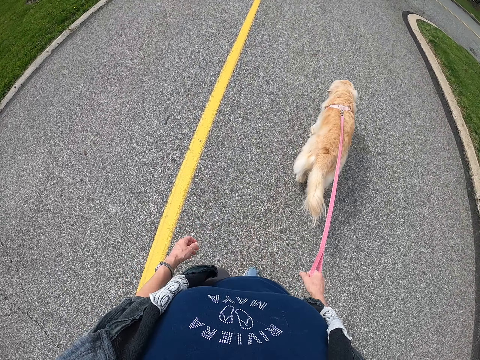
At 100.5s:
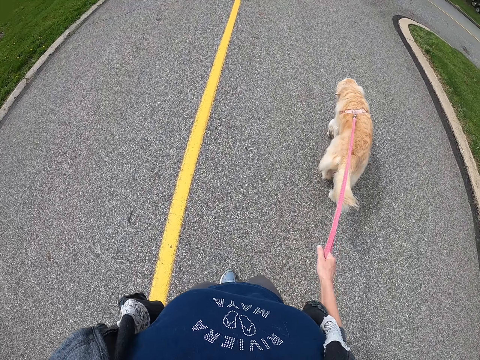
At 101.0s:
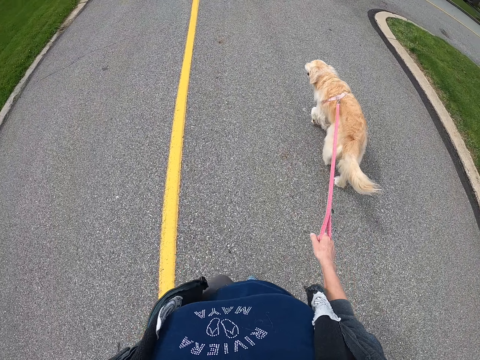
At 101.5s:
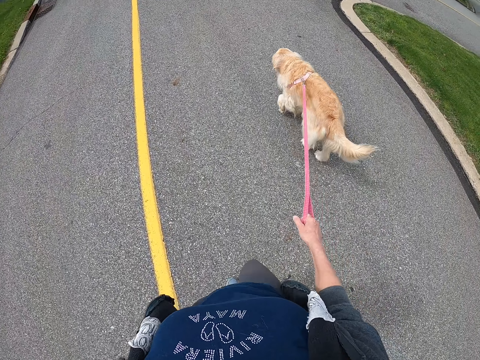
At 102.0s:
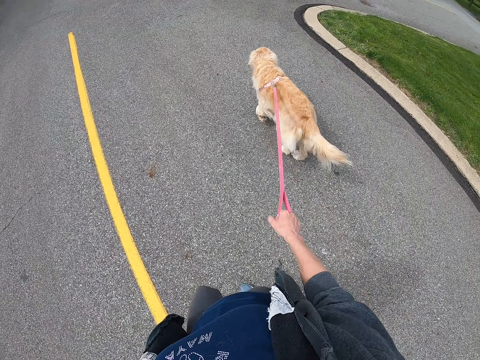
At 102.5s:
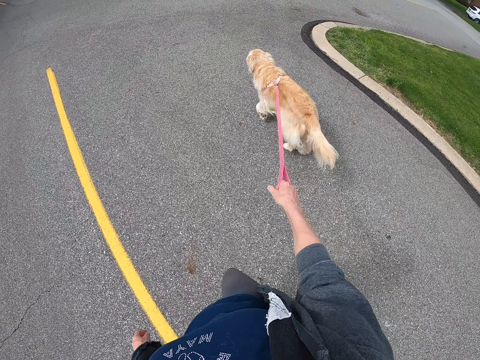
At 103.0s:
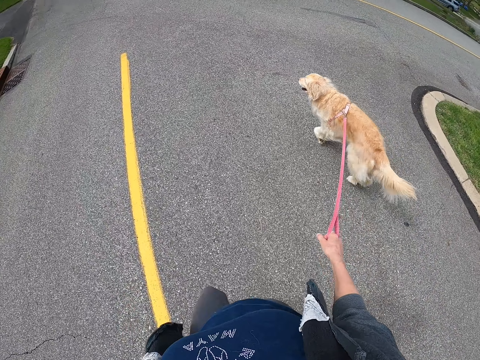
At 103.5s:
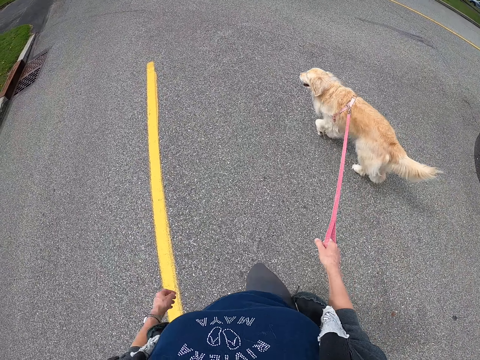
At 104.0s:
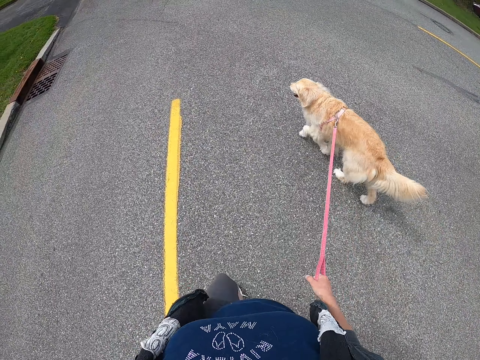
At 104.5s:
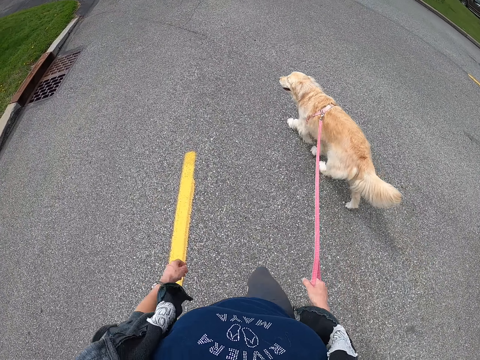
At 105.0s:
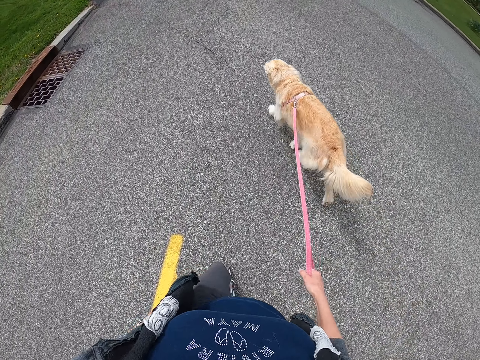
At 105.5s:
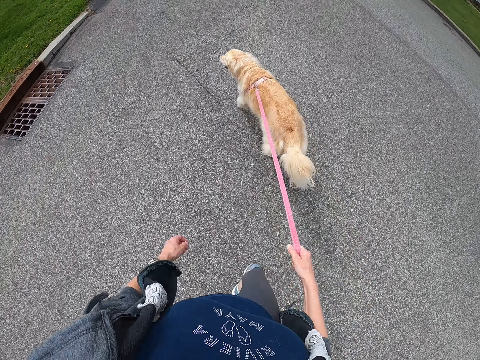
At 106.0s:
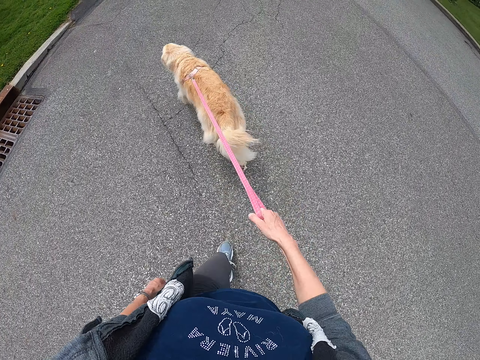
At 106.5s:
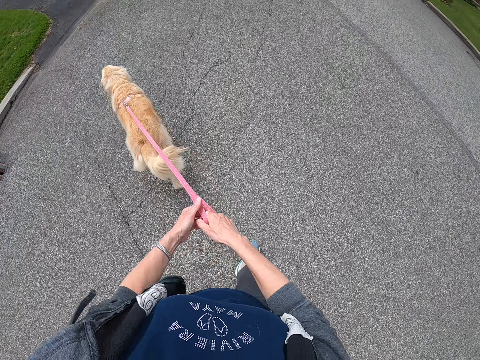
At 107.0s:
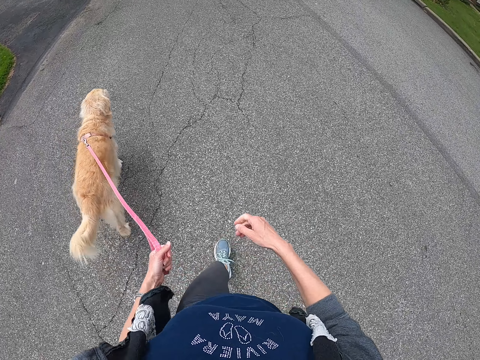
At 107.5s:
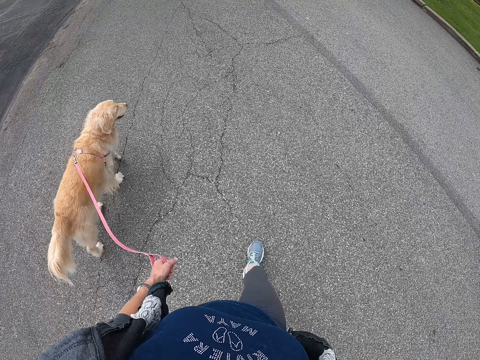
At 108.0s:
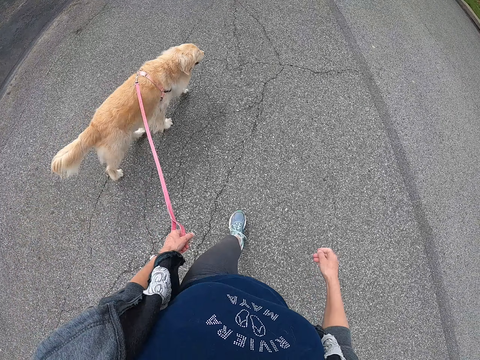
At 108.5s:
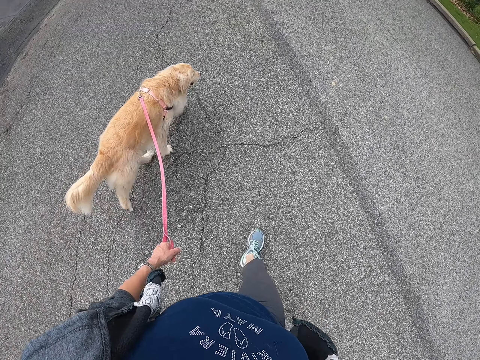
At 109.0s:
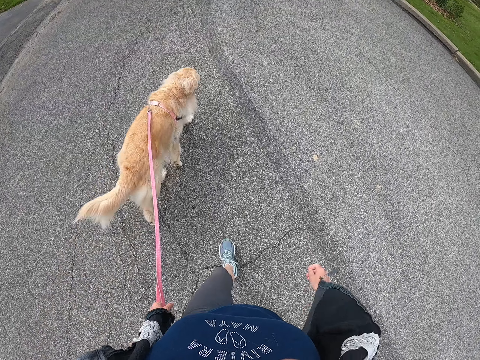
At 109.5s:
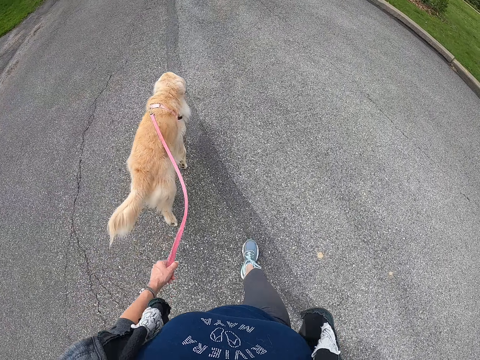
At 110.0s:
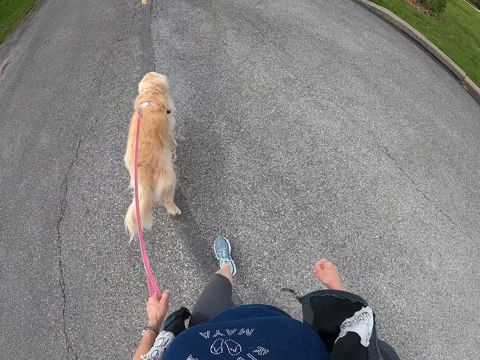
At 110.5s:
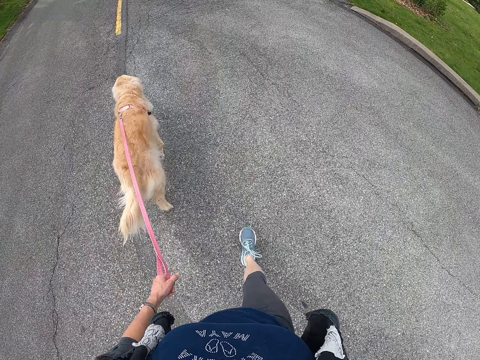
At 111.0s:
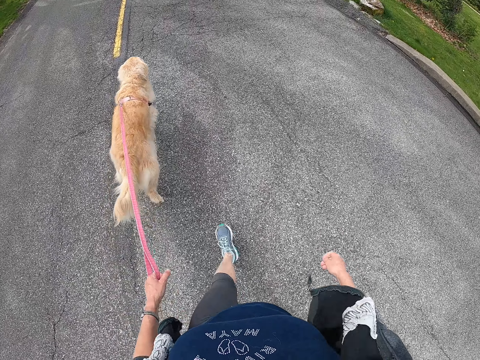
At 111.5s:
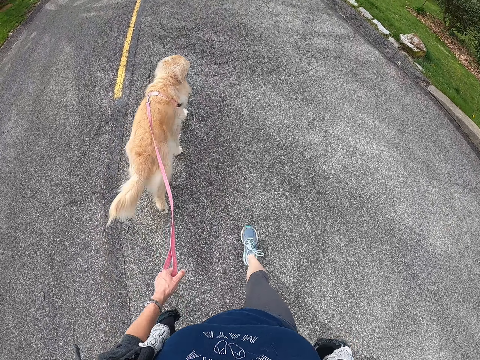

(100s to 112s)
The camera wearer turns the dog leash to her left hand.

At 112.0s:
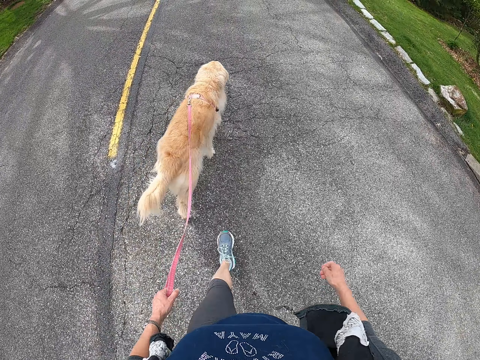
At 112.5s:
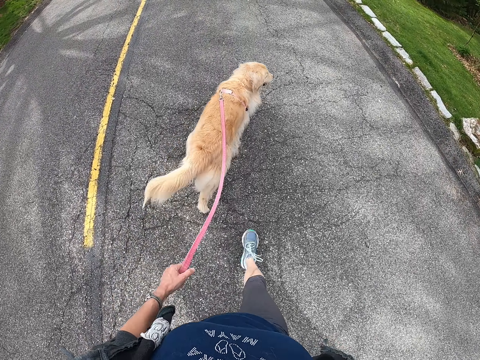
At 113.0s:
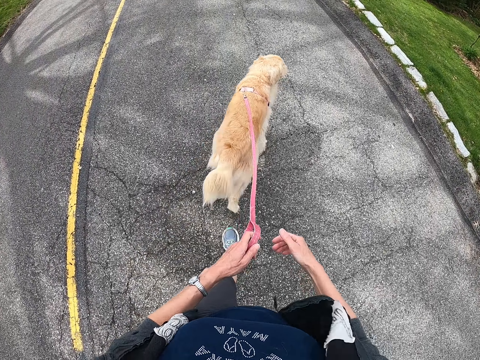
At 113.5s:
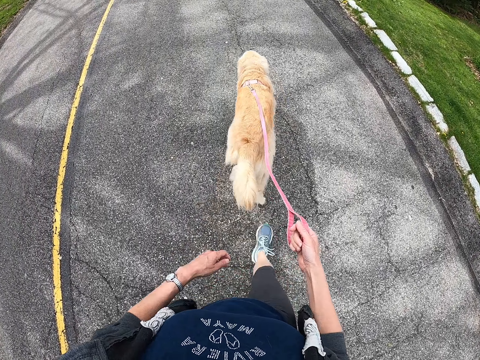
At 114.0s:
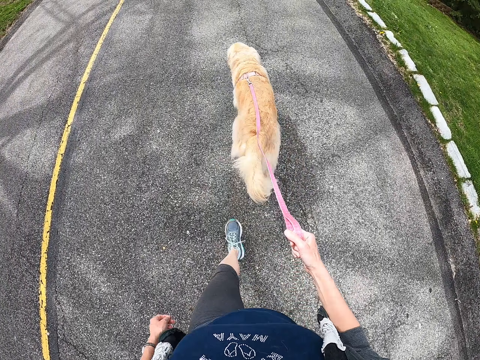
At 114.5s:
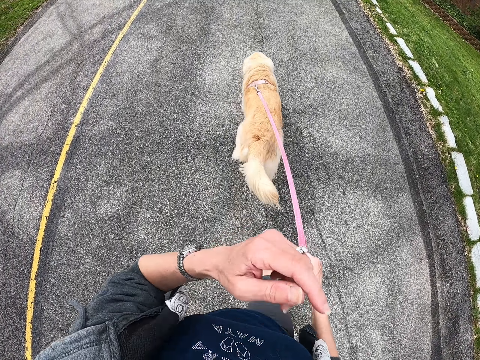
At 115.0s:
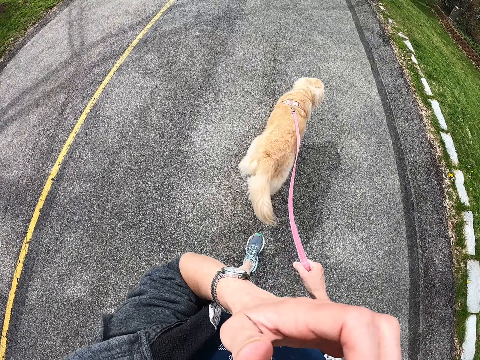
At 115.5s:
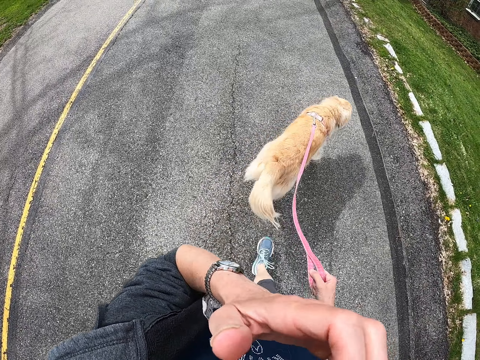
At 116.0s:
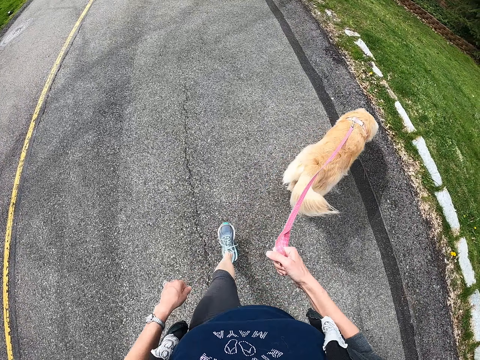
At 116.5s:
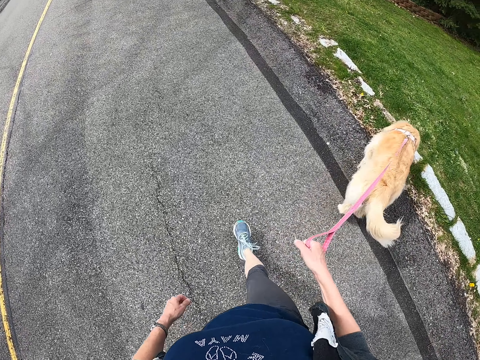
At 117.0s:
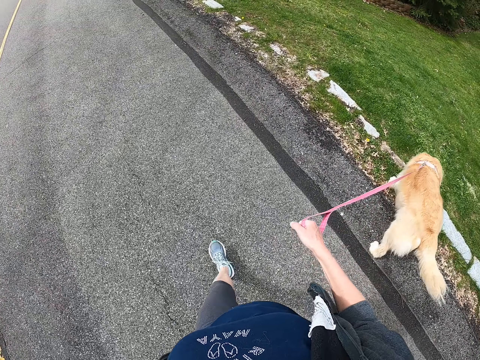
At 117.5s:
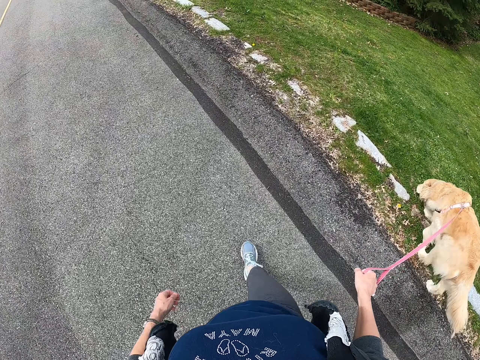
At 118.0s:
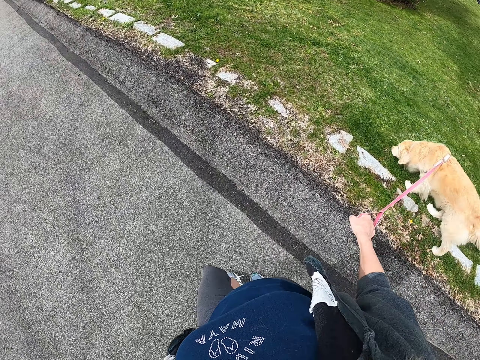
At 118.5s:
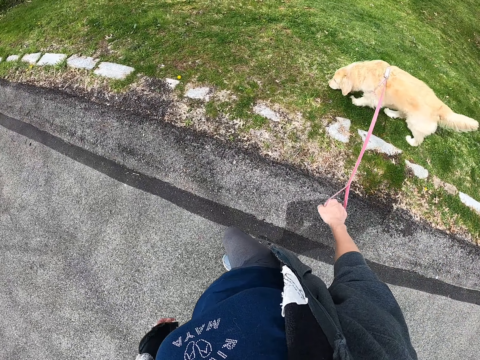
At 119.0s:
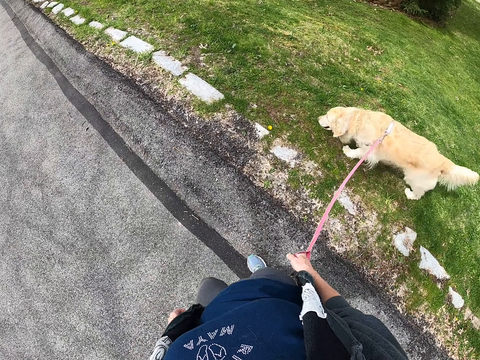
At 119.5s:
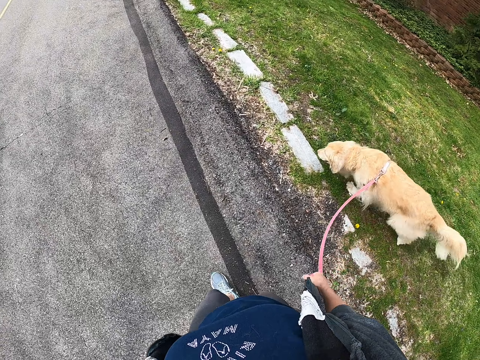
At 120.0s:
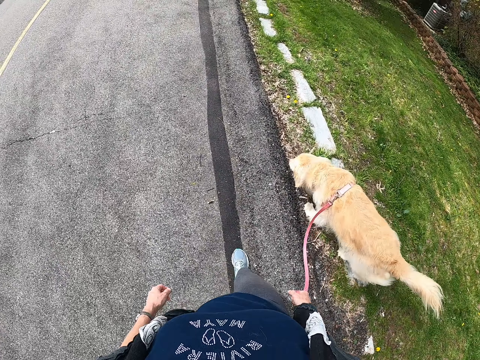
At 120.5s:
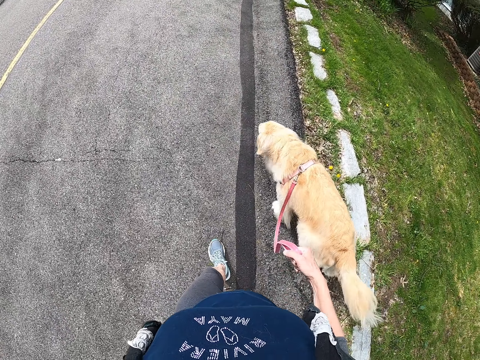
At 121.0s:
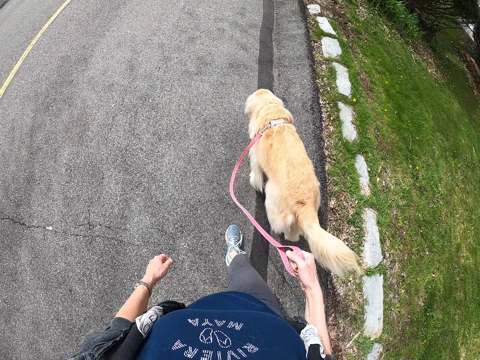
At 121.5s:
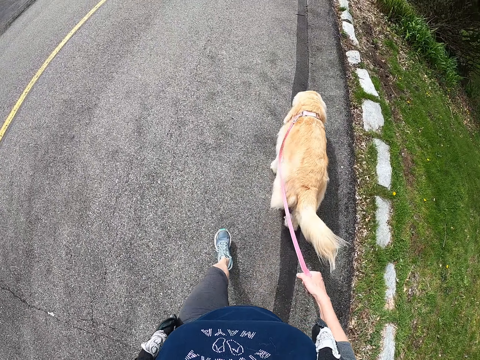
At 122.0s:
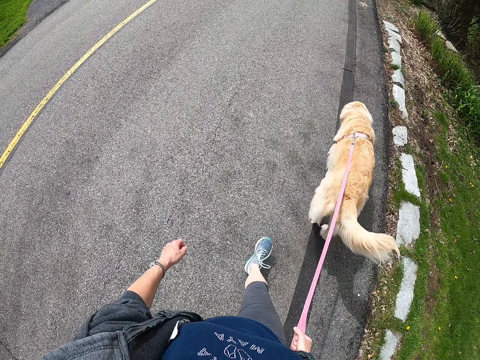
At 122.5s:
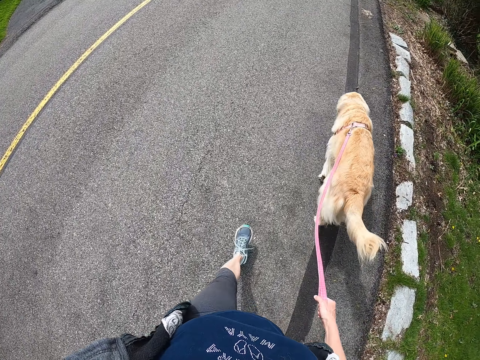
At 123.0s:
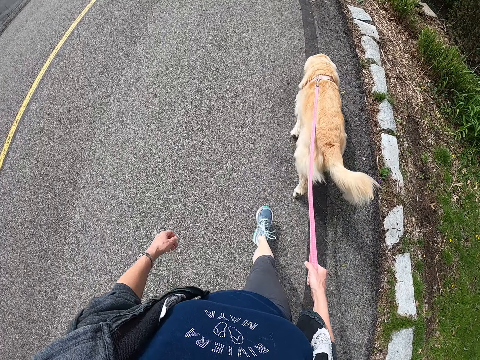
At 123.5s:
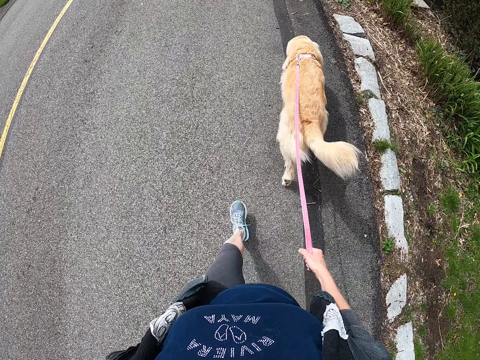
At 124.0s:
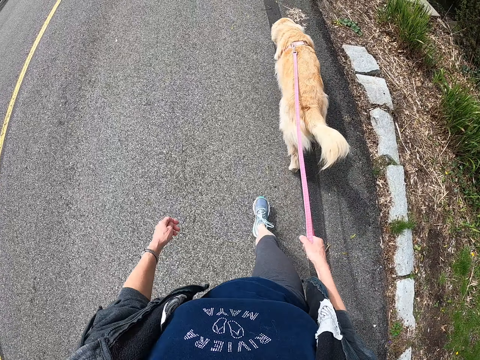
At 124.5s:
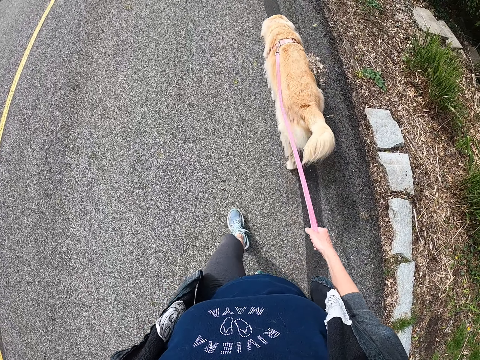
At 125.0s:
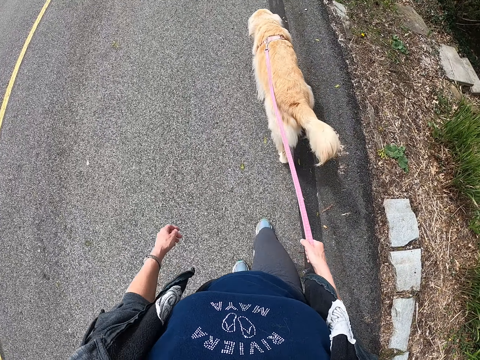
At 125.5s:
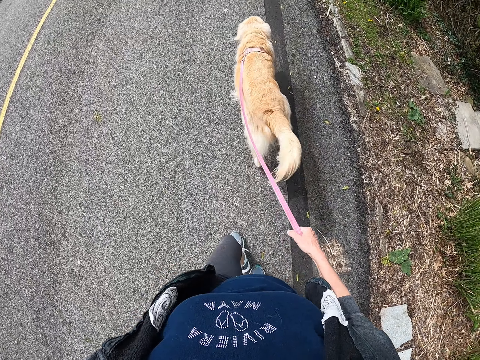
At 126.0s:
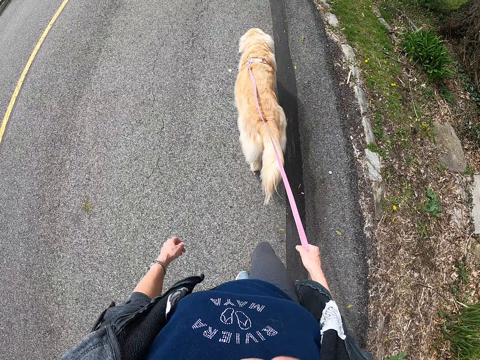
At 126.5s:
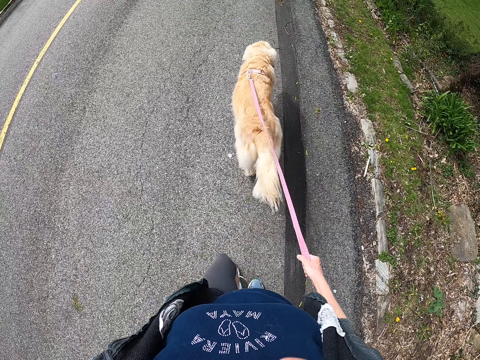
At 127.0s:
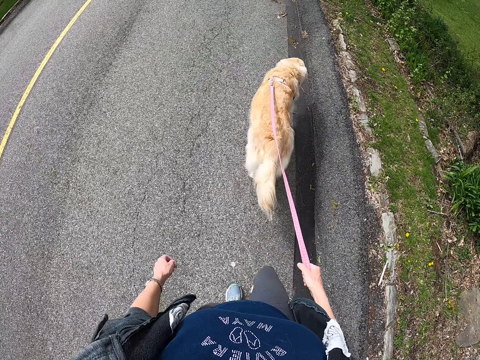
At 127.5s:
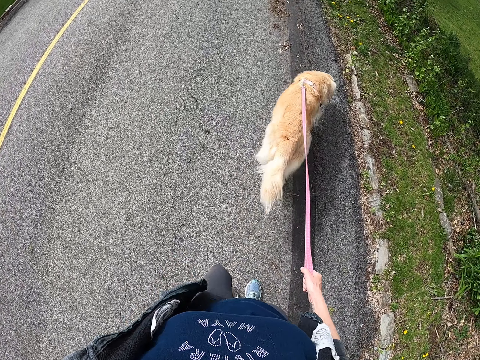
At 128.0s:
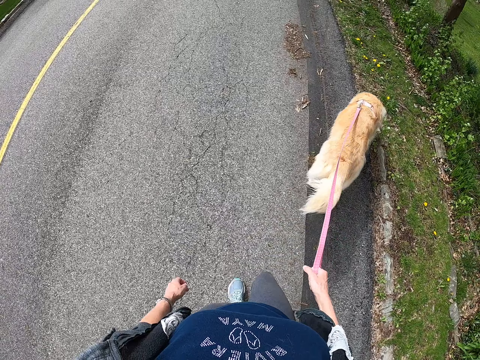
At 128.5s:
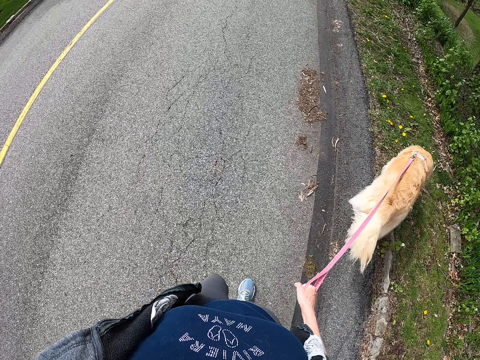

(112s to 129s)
The camera wearer turns the dog leash to her right hand. She touches her face.
